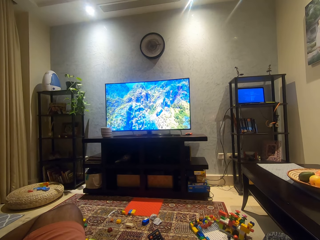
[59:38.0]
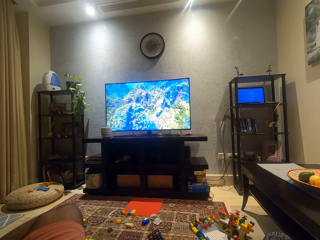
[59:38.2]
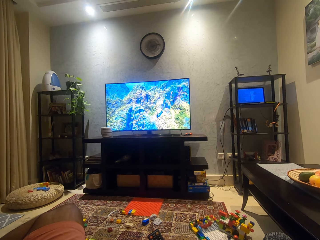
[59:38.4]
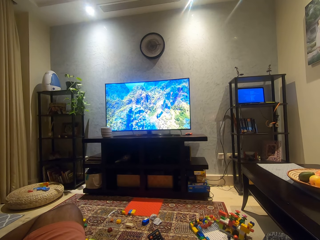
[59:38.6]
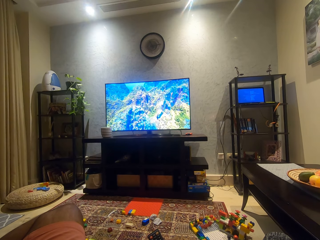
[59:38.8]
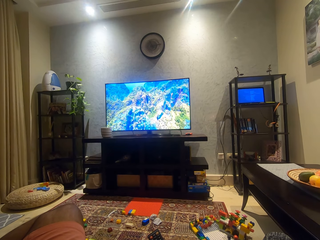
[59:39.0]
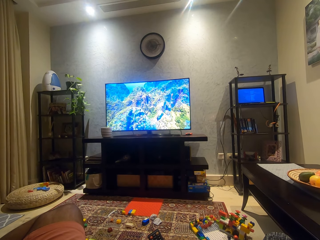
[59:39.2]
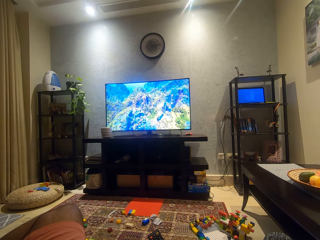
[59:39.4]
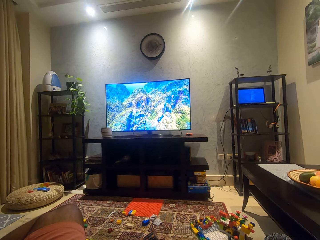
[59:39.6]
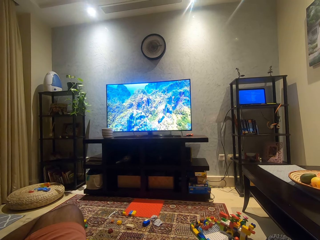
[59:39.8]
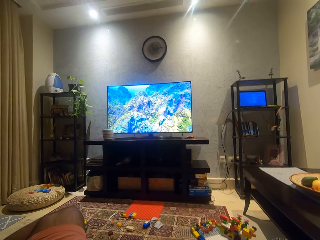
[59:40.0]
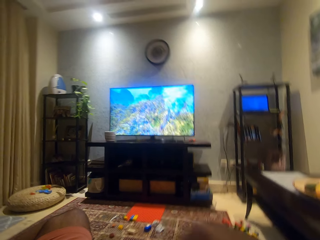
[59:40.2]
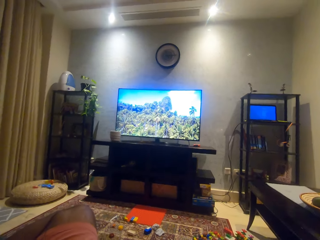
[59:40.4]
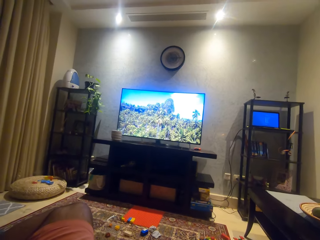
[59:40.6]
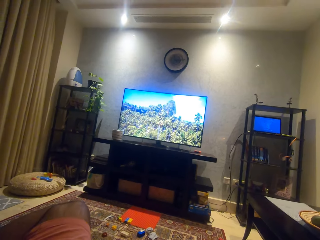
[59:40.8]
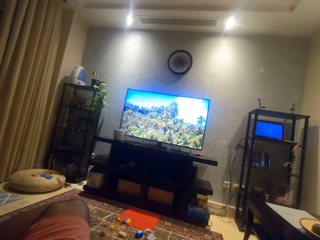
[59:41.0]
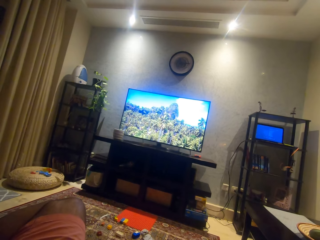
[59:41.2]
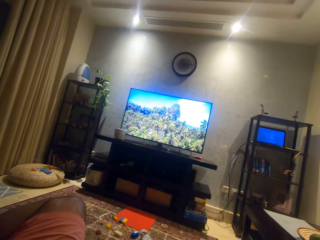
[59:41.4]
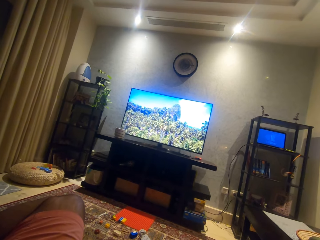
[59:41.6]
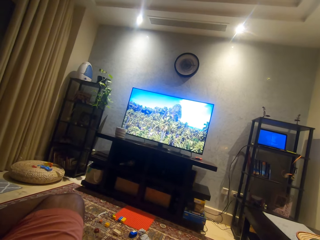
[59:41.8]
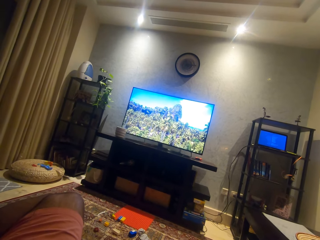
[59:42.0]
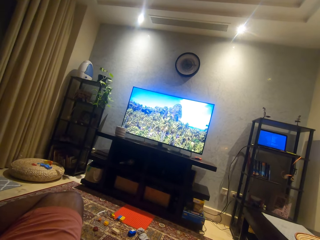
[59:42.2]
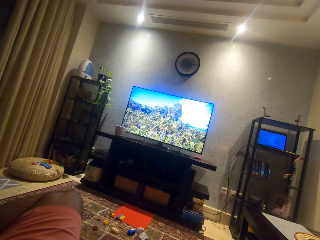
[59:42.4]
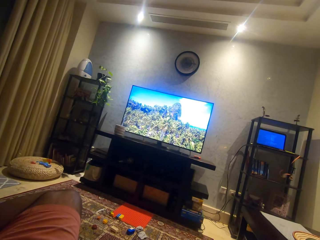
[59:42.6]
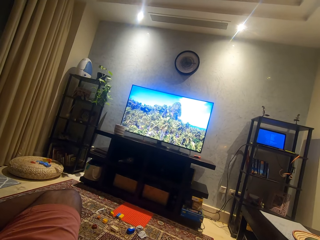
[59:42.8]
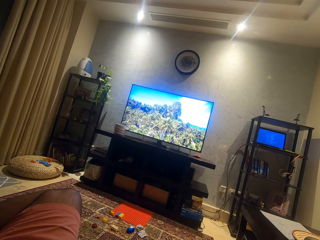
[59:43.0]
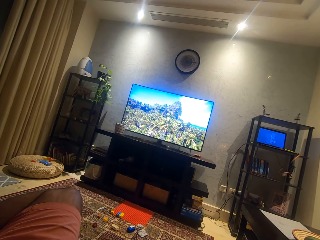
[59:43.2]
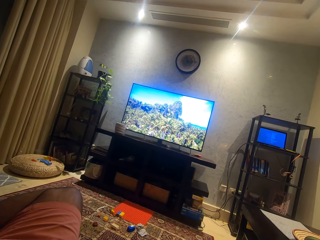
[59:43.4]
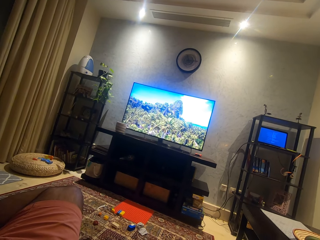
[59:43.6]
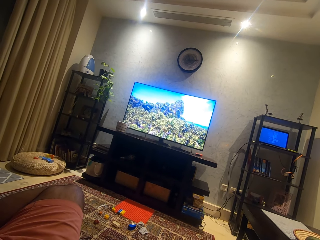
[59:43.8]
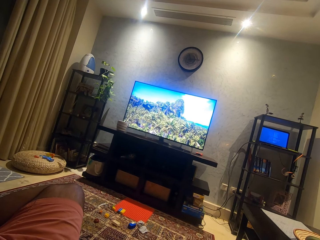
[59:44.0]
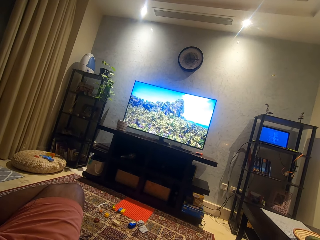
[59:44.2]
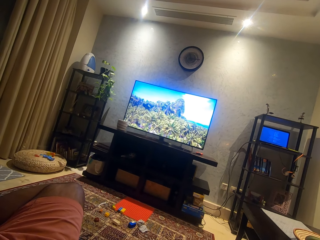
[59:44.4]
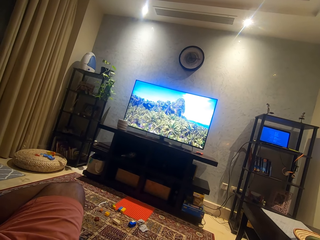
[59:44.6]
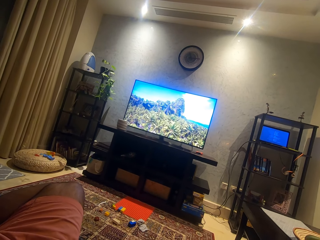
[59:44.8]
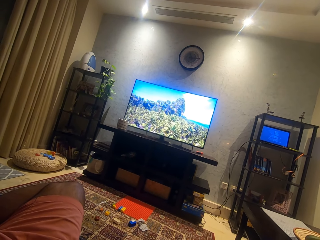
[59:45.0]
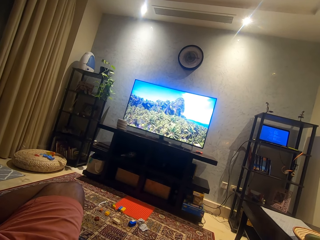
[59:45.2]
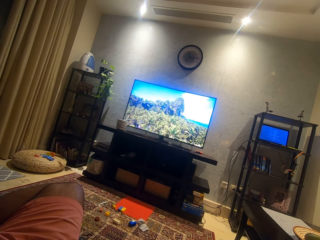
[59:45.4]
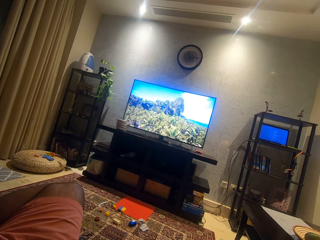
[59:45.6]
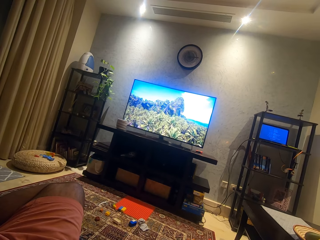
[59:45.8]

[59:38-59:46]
The camera wearer drops the television remote on the floor with his left hand. He moves a hand.

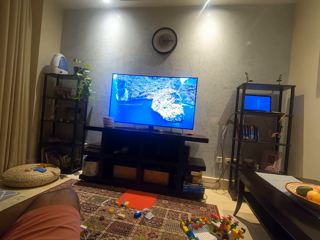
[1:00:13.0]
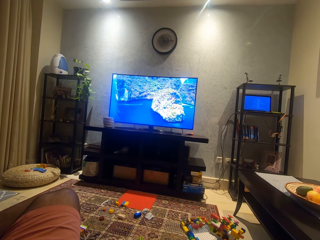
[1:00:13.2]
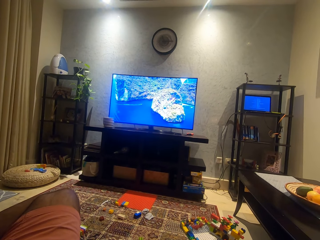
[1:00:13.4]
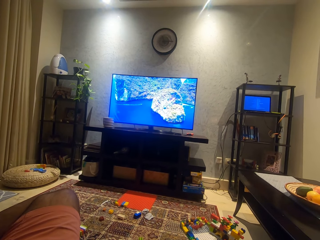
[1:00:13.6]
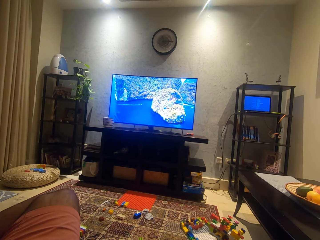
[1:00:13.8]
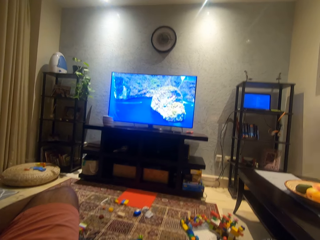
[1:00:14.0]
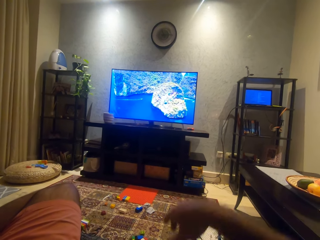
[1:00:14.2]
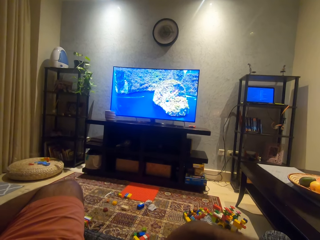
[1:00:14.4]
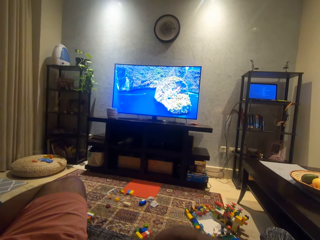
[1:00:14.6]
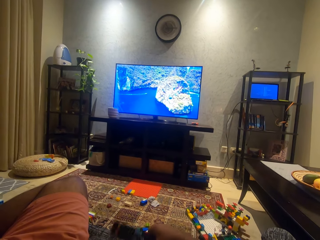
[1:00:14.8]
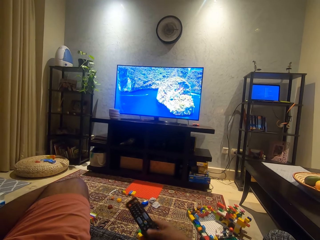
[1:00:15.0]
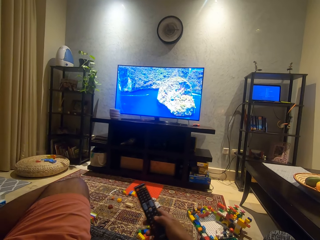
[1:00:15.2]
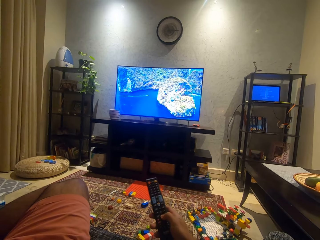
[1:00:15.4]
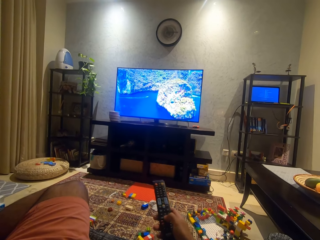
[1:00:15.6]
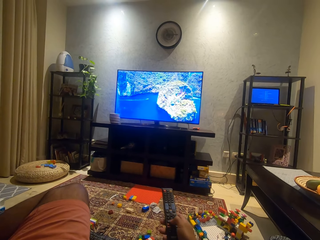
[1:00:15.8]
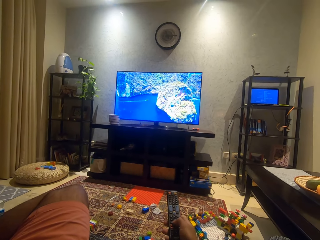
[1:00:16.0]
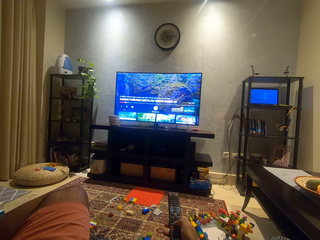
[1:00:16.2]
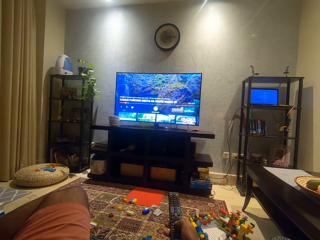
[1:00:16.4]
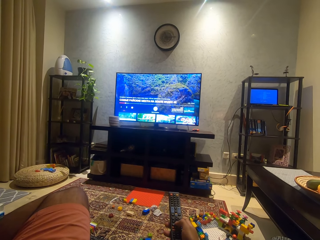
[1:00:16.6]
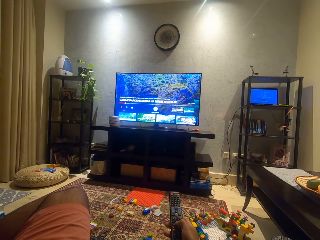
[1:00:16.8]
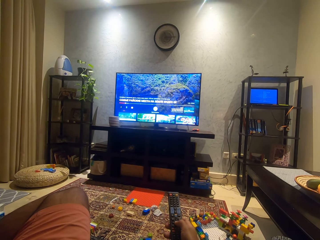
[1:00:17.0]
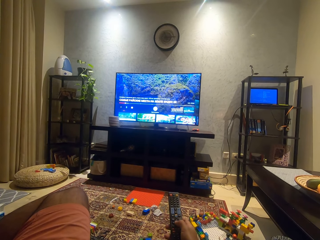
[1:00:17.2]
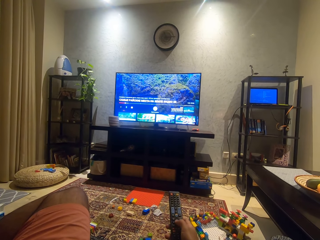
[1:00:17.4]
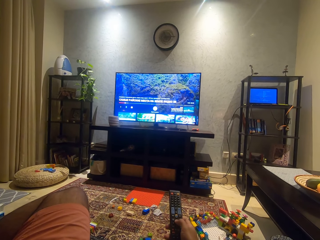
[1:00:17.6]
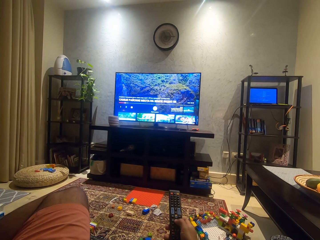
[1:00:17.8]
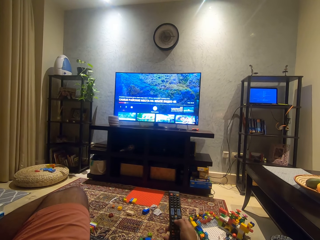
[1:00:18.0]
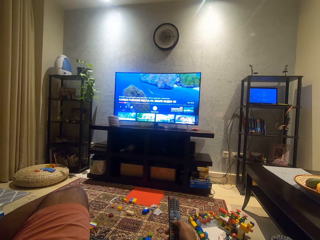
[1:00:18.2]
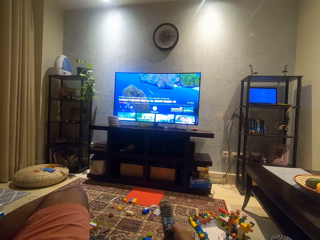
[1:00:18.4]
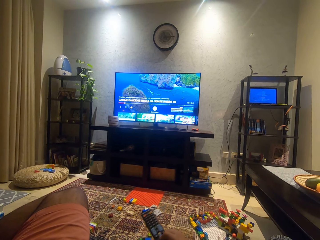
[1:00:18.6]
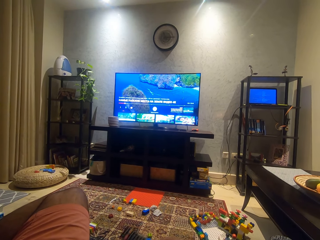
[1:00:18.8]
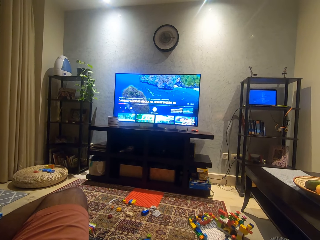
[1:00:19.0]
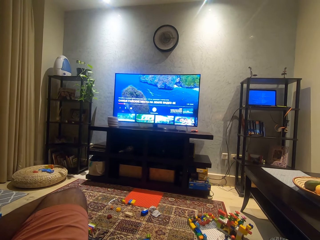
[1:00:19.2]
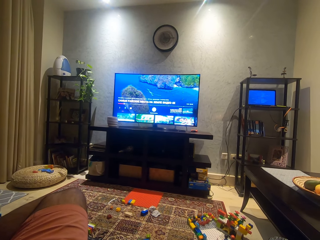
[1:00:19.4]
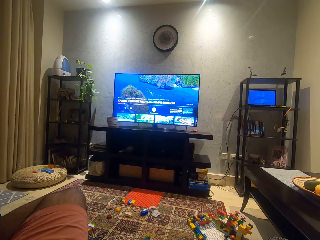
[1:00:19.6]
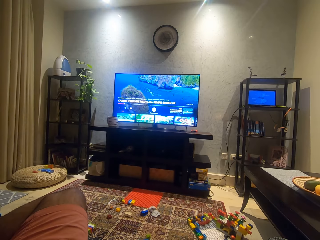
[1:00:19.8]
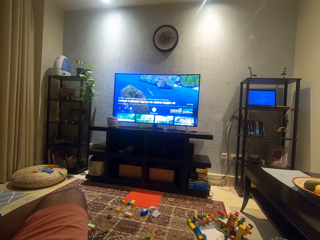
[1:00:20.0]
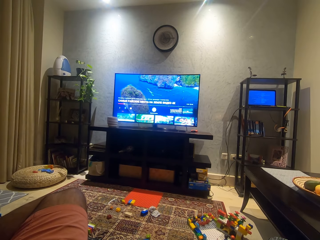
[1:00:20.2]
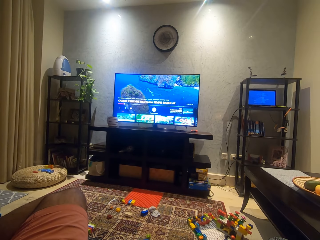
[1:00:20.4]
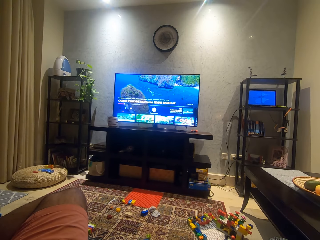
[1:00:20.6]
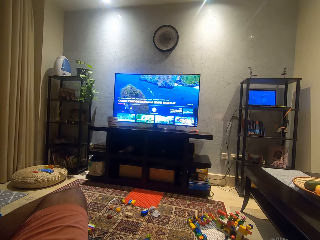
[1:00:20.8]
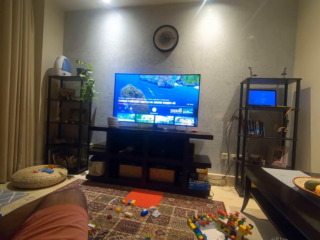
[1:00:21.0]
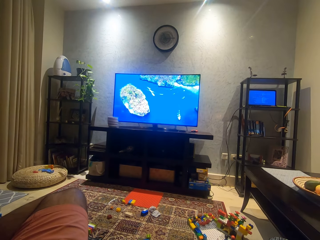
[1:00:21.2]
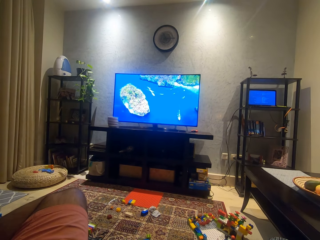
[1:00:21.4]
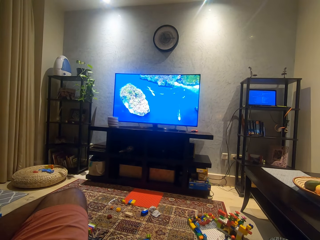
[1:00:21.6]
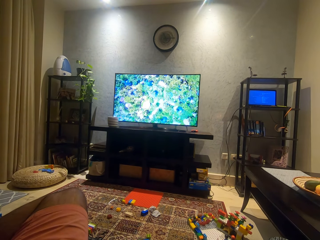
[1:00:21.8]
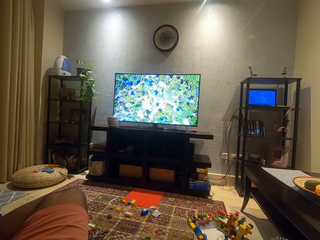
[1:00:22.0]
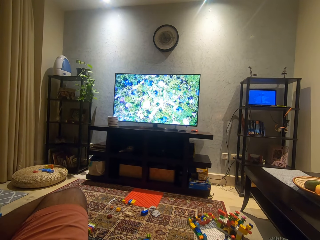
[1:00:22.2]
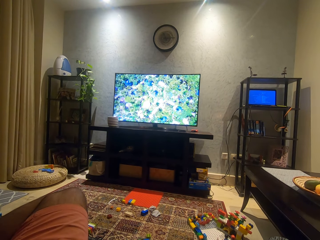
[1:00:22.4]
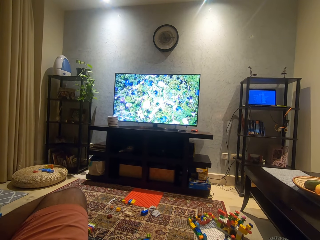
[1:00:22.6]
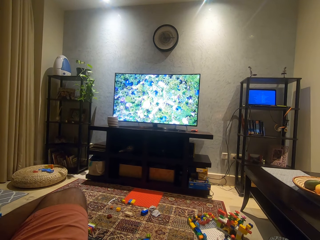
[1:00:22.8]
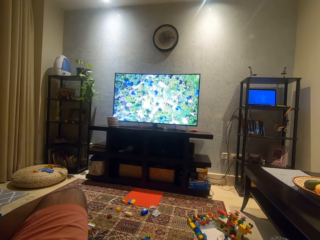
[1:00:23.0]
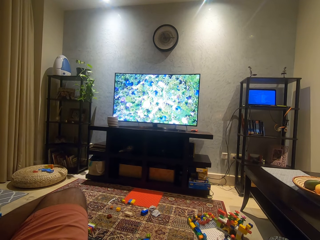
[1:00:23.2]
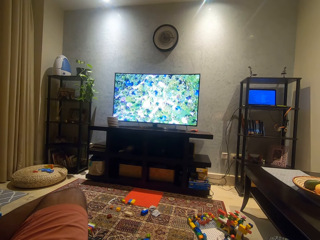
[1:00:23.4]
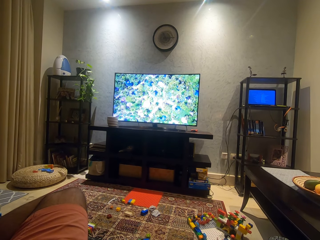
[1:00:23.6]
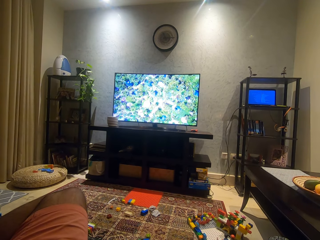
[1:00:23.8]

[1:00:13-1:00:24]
The camera wearer moves a hand. He picks up the television remote on the floor with his left hand. He holds the remote control. He operates the television remote in the sitting room with his left hand. He moves the remote control. He drops the television remote on the floor with his left hand.

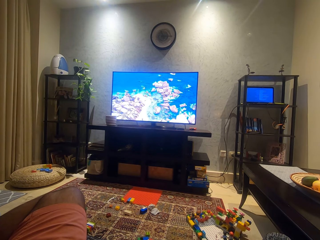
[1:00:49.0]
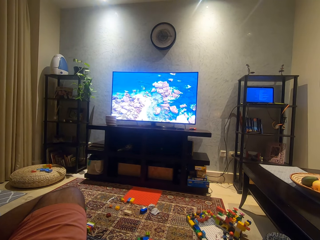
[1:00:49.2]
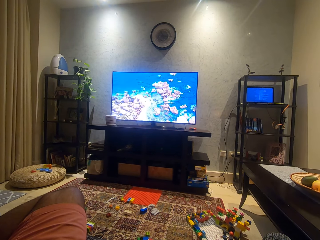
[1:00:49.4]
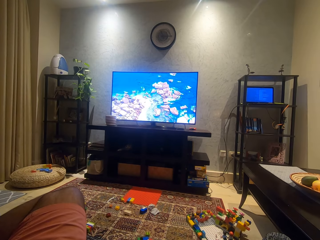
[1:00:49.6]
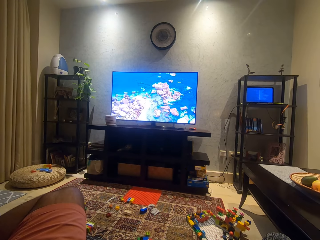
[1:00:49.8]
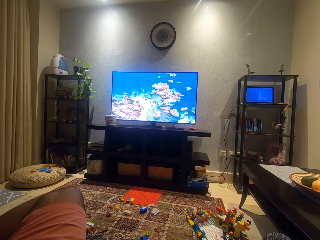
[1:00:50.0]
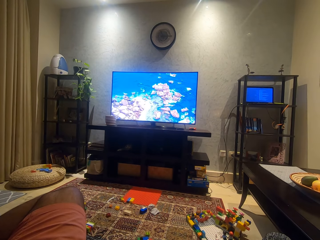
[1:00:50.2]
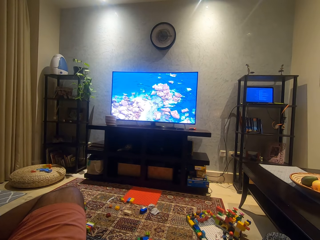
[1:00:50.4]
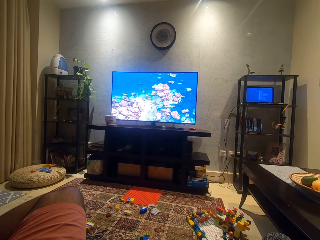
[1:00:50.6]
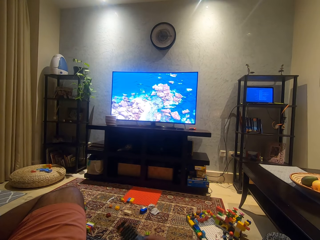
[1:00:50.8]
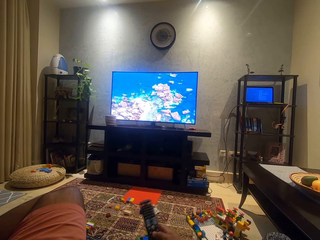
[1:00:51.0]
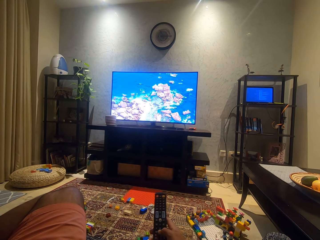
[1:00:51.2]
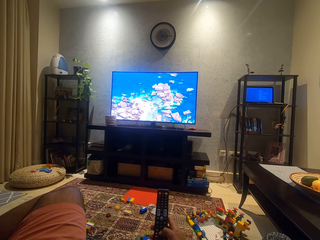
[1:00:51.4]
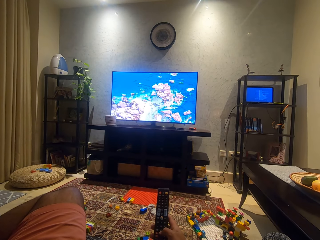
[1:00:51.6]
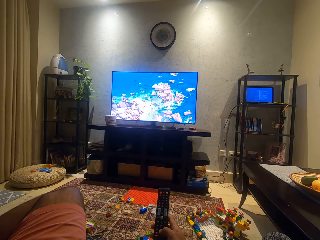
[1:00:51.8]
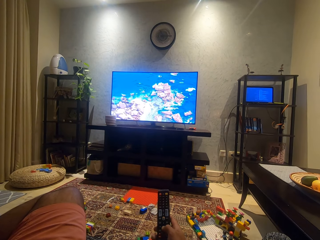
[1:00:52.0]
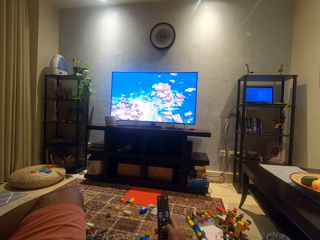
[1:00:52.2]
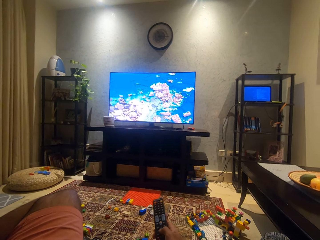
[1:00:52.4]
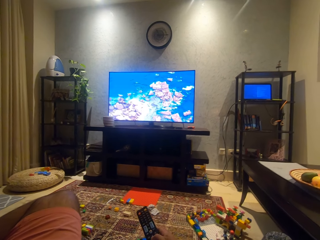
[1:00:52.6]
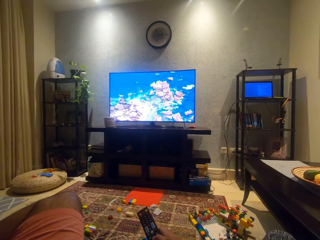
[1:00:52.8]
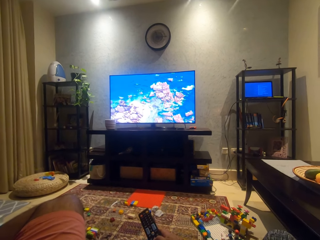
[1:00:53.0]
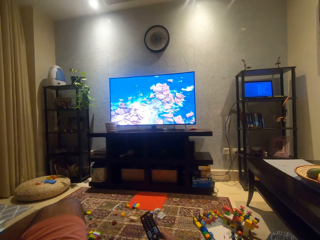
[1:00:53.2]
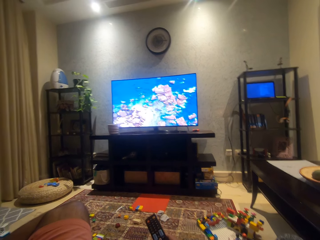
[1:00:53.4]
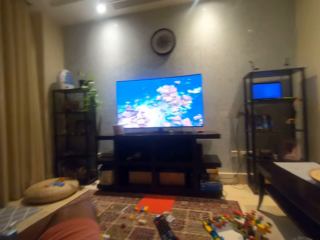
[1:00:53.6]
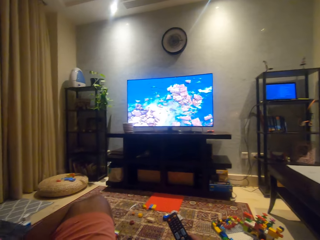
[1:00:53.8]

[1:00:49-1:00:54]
The camera wearer picks up the television remote on the floor with his left hand. He operates the television remote in the sitting room with his left hand. He moves the remote control.
